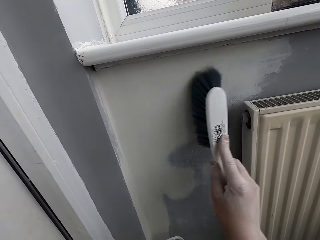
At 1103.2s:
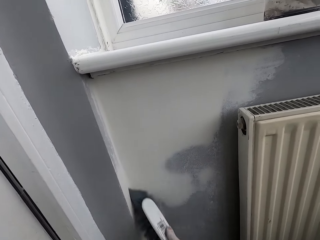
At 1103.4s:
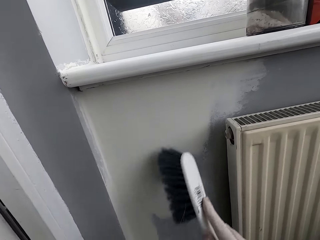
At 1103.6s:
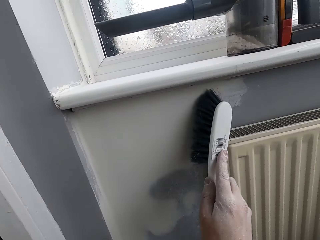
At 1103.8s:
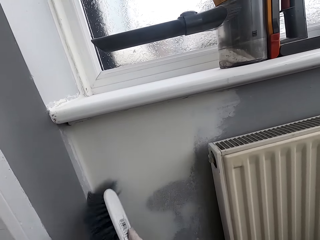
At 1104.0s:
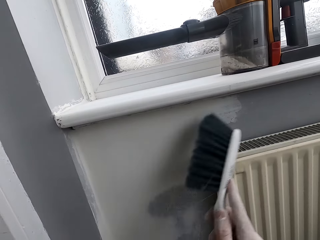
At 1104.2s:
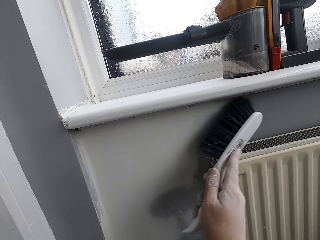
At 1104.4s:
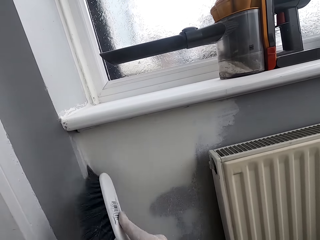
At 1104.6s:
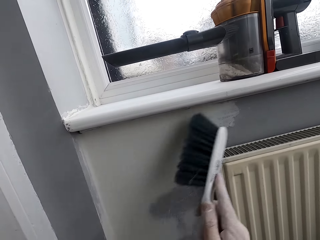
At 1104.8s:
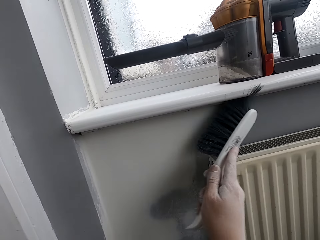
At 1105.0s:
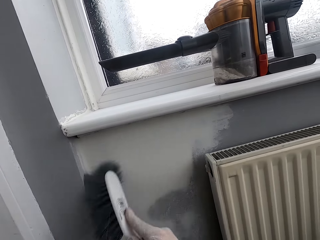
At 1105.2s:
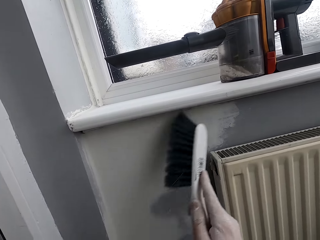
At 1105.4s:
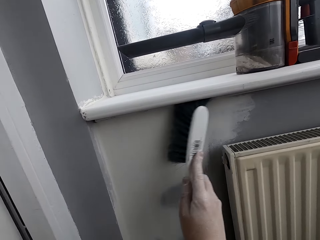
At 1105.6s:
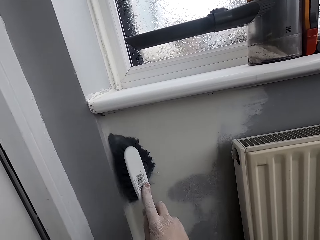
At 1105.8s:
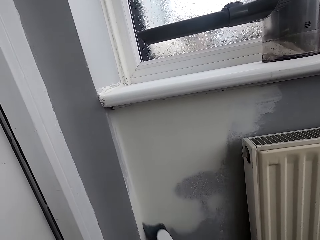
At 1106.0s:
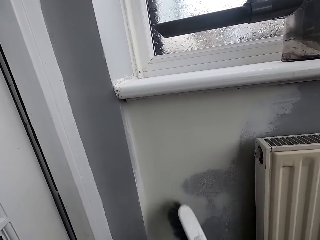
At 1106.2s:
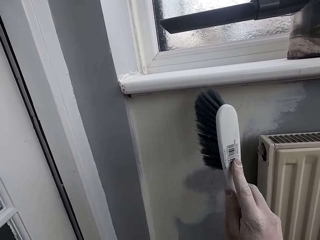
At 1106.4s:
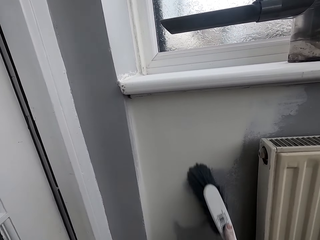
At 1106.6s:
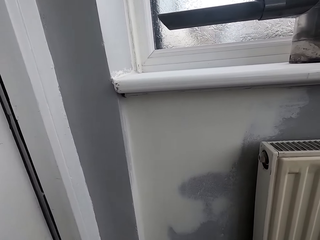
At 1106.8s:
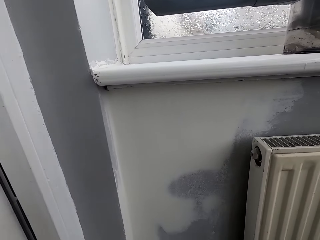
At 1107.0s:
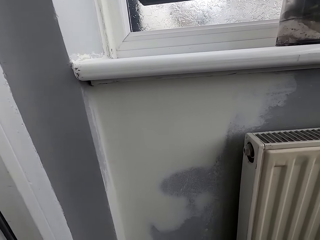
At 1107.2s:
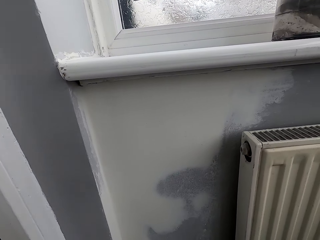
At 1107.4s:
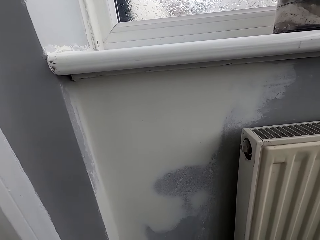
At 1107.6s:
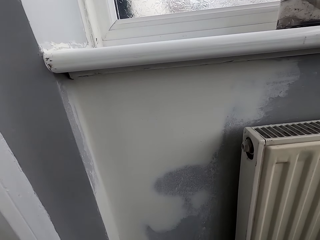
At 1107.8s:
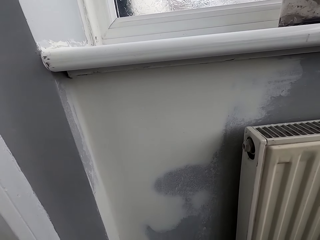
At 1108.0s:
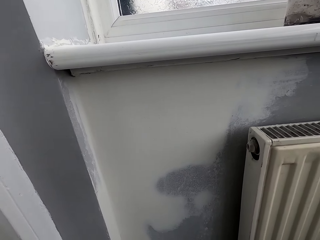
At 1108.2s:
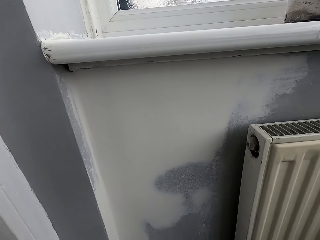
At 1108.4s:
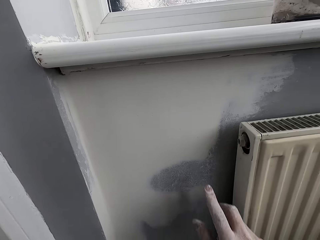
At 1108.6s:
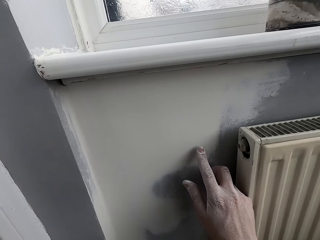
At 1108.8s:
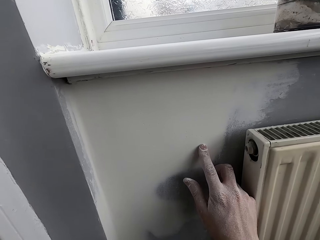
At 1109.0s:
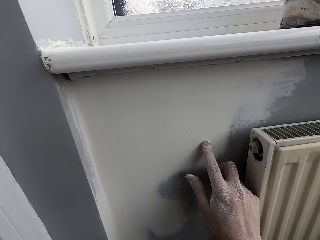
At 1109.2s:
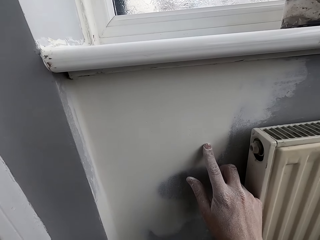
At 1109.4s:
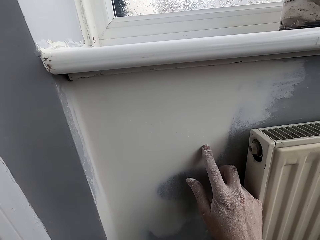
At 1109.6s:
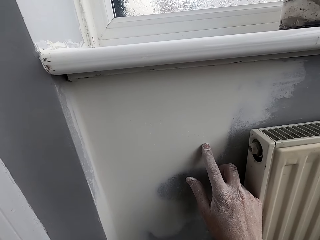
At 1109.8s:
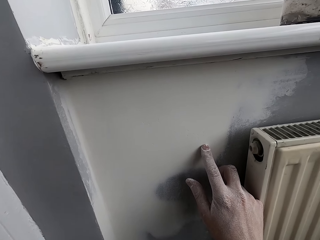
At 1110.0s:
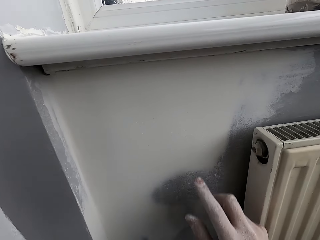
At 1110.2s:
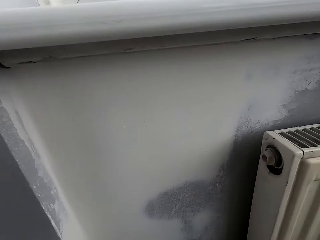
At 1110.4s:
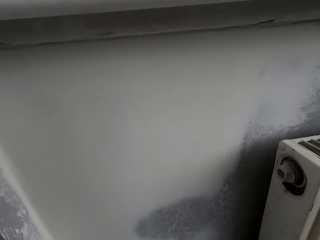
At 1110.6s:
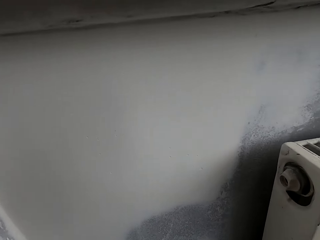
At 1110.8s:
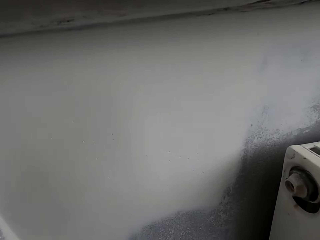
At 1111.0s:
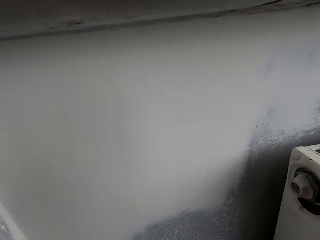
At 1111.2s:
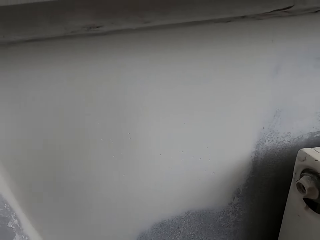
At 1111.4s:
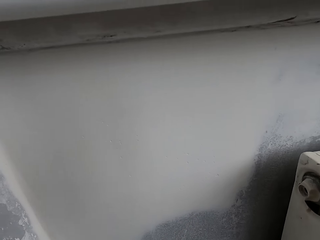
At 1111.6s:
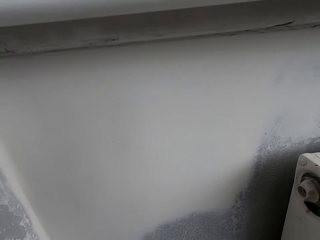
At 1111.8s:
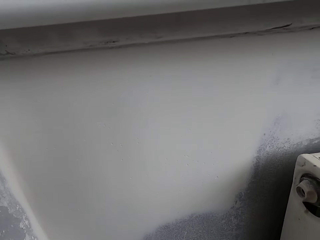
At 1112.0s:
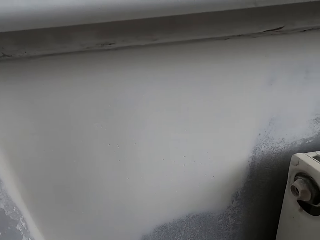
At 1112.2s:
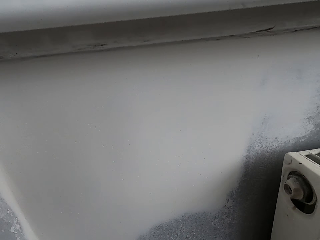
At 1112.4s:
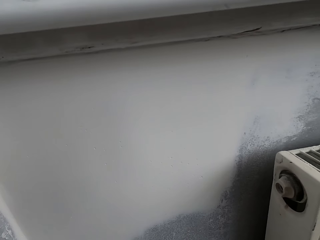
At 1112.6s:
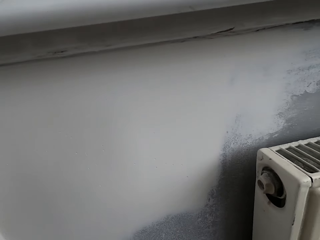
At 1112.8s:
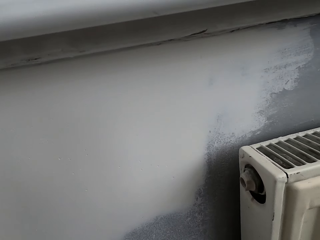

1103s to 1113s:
The camera wearer brushes the wall with a brittle brush. They touch the wall.

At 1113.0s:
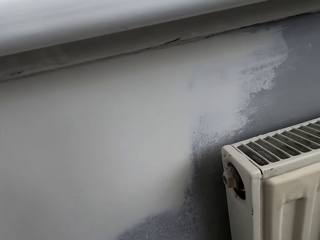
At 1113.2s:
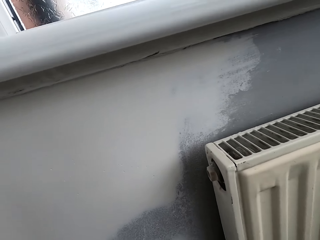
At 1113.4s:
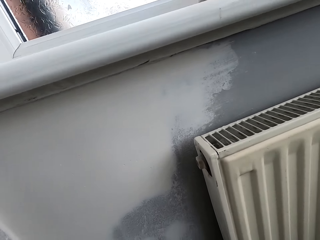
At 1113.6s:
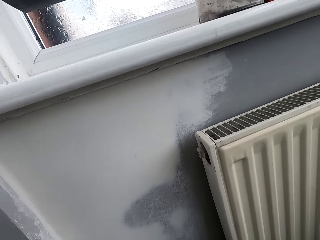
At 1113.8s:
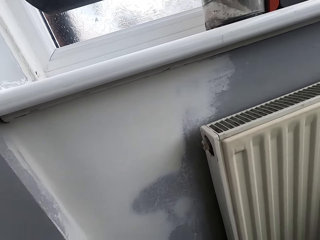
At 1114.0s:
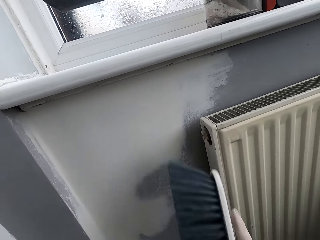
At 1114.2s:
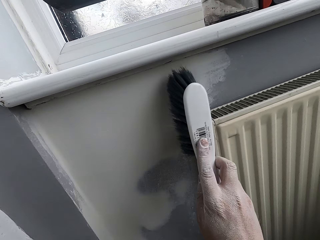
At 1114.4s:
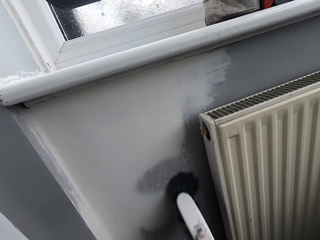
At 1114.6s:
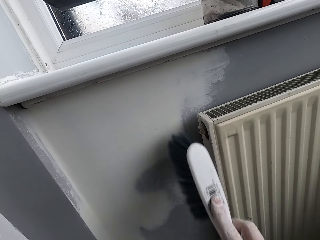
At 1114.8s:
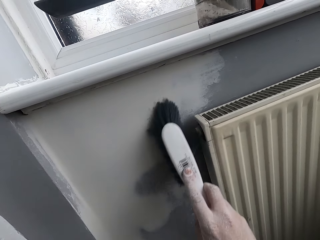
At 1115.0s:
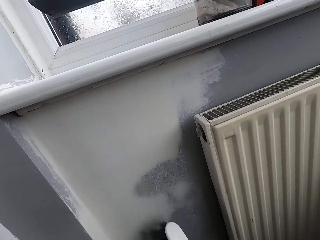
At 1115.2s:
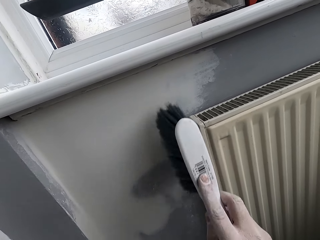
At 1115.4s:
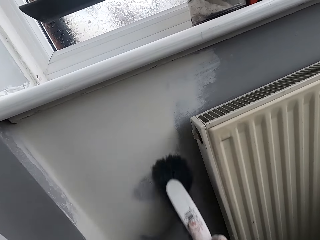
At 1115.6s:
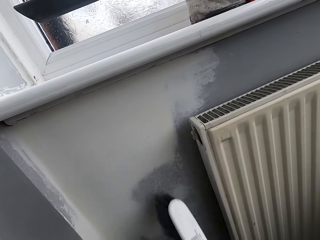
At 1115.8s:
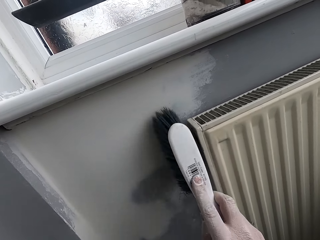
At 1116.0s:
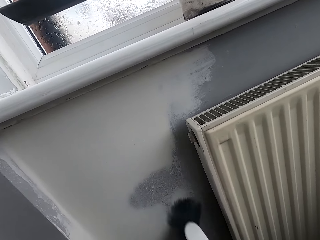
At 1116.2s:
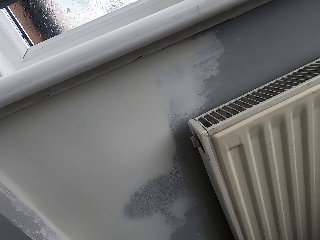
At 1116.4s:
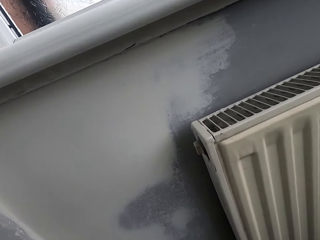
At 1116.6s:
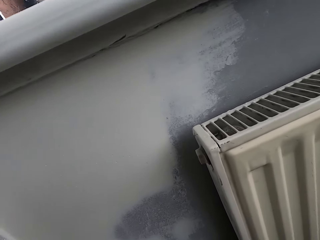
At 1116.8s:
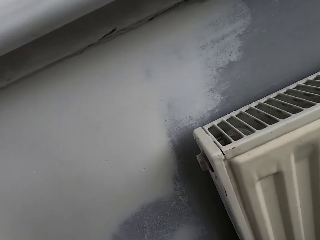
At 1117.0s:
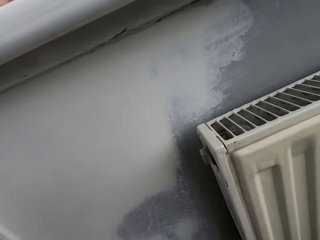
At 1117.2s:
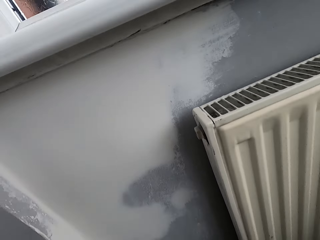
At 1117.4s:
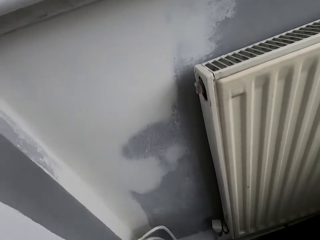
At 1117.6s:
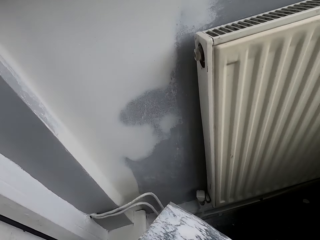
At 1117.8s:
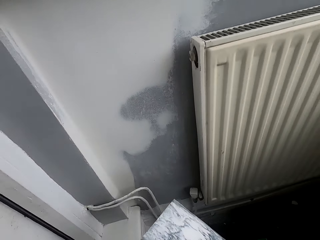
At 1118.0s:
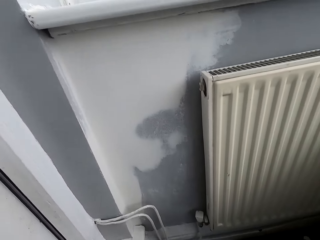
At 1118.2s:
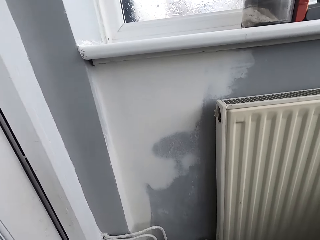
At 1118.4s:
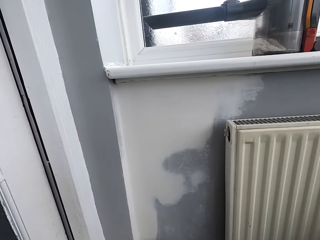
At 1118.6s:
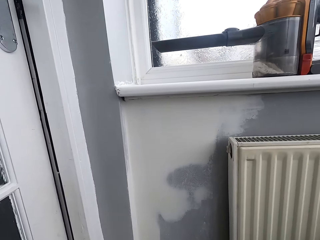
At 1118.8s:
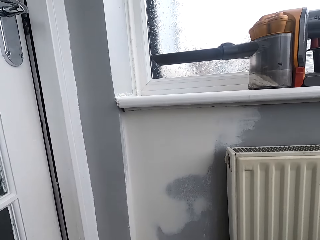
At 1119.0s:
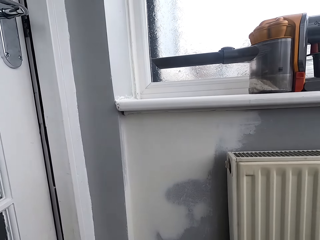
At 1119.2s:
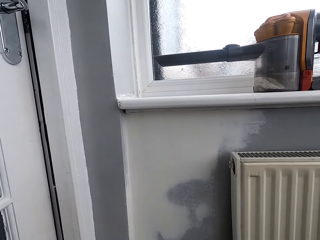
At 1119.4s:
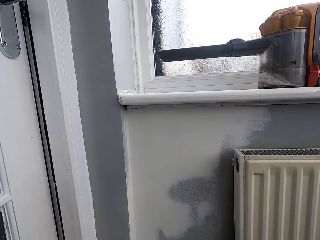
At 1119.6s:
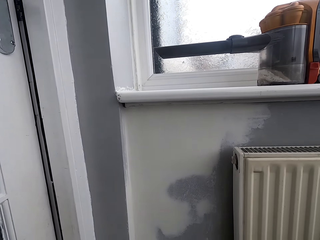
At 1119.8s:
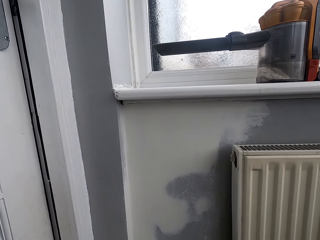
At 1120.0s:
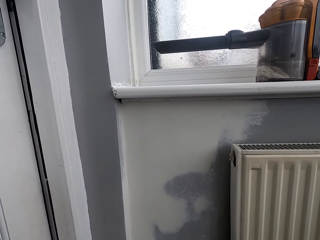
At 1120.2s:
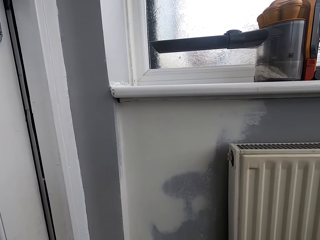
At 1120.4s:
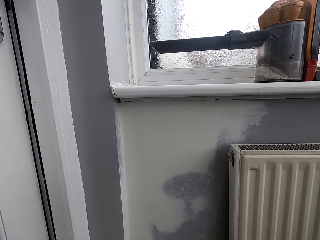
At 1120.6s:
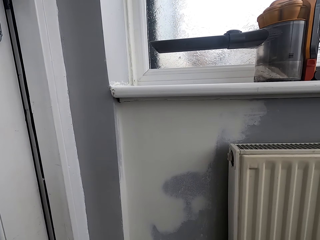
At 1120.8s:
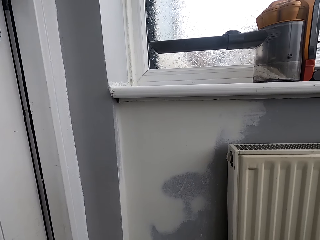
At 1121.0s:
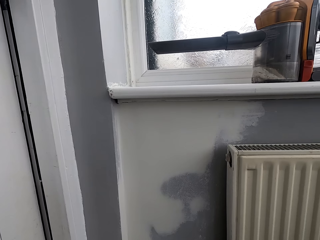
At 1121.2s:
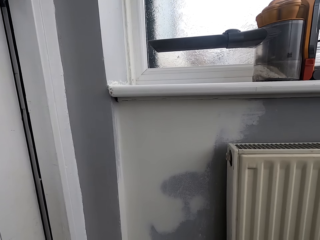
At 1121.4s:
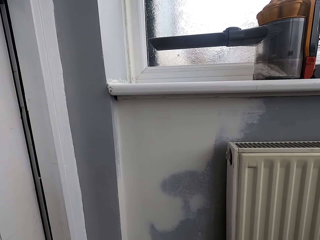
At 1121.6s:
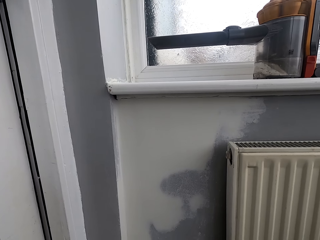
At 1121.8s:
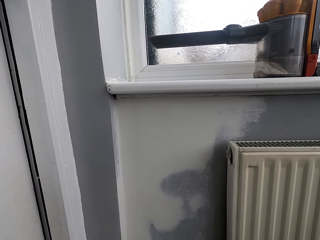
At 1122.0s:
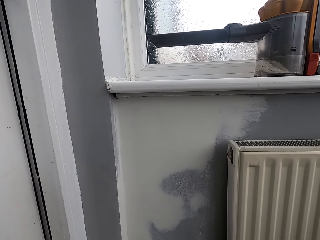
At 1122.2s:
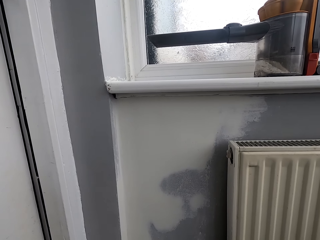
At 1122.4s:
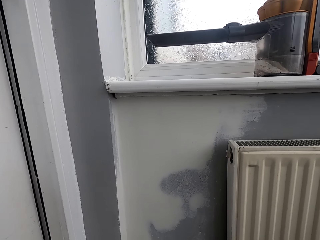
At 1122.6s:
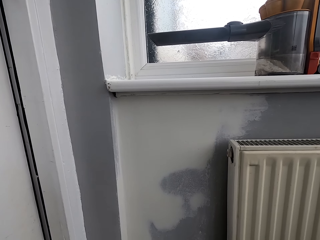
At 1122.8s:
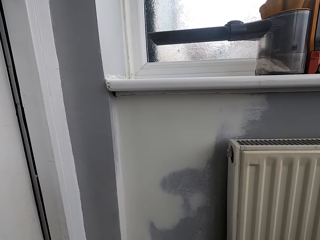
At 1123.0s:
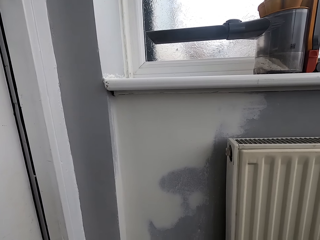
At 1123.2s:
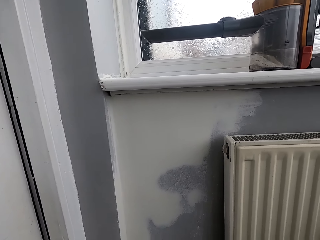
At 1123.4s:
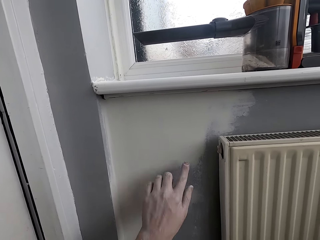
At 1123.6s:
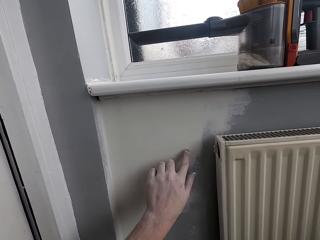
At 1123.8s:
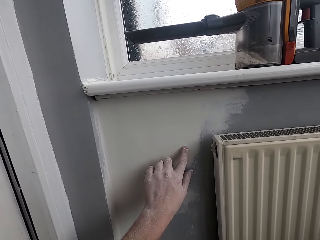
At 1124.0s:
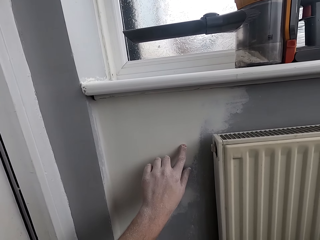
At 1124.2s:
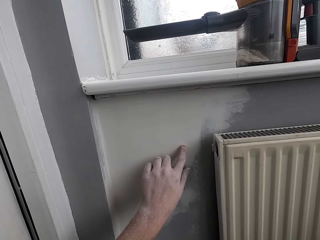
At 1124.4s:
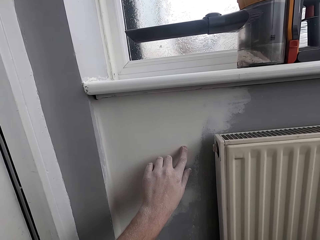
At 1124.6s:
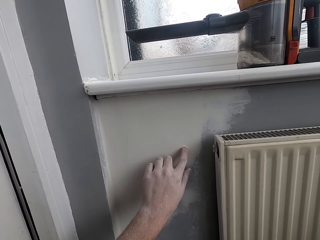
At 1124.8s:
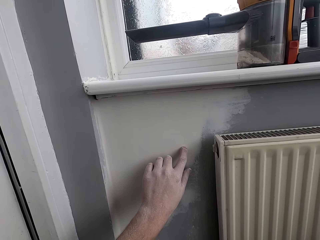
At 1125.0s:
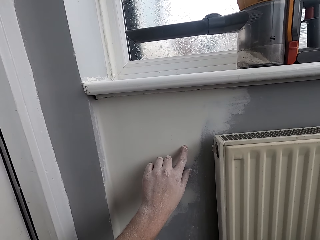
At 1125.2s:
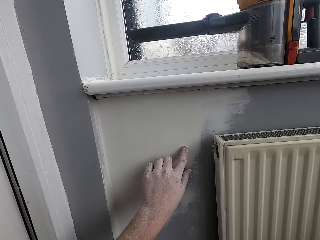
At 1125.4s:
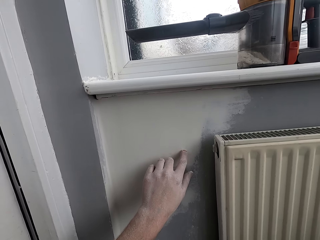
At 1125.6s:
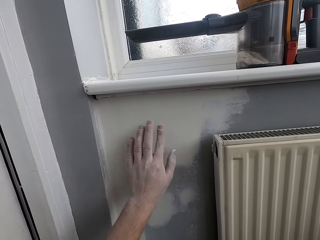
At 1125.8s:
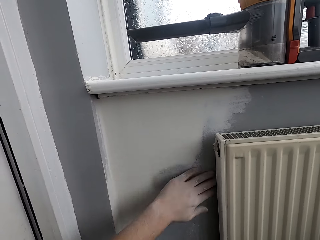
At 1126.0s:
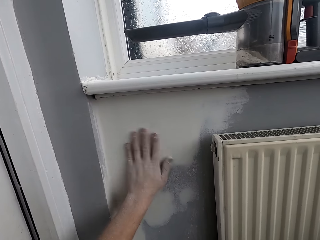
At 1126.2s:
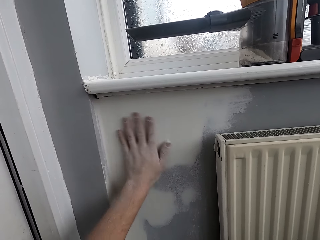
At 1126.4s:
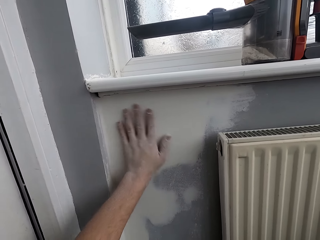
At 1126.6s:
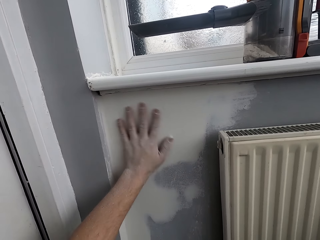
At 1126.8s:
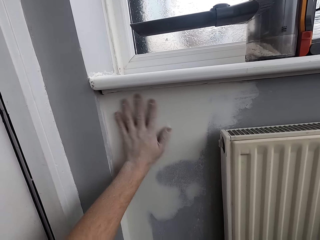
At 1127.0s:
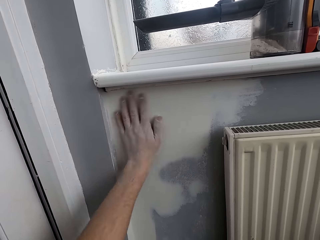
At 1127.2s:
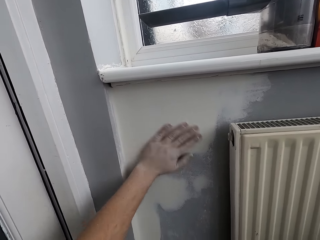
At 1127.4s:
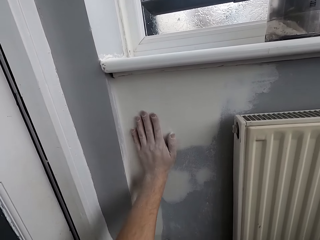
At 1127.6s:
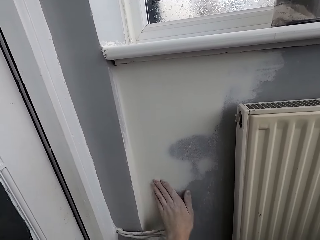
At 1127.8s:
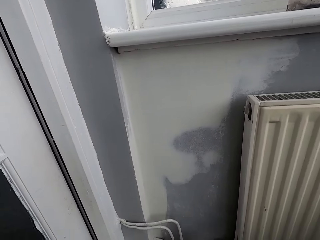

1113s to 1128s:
The camera wearer scrubs the wall with a brush. They touch the wall and rub the wall with a hand.
